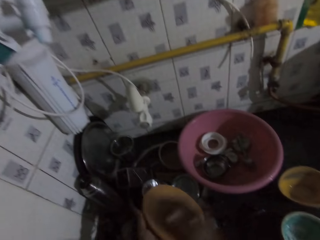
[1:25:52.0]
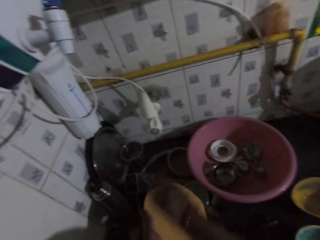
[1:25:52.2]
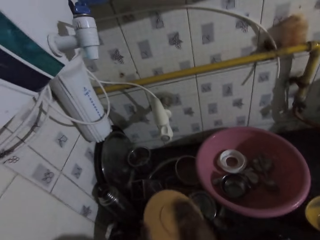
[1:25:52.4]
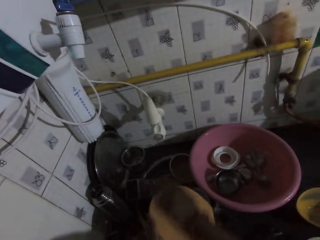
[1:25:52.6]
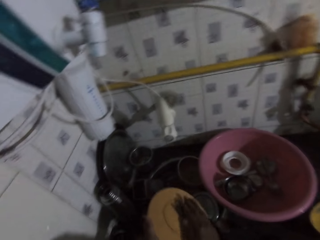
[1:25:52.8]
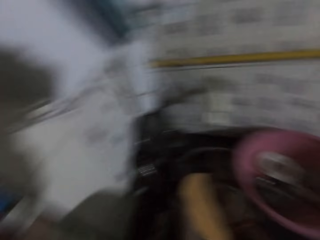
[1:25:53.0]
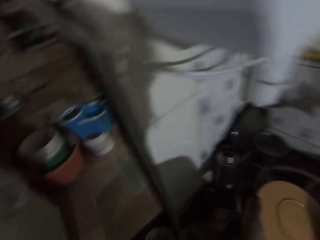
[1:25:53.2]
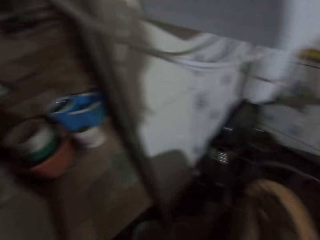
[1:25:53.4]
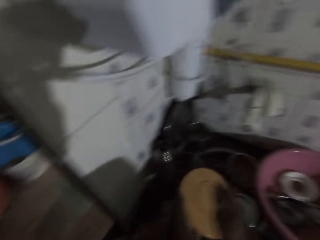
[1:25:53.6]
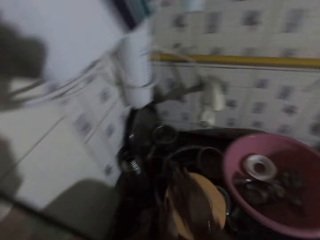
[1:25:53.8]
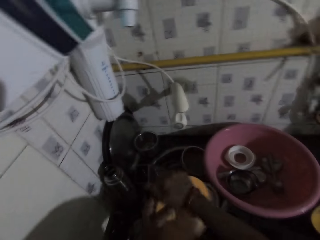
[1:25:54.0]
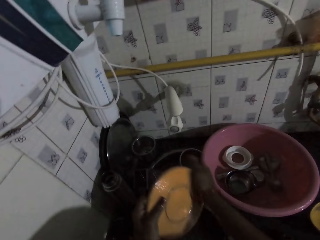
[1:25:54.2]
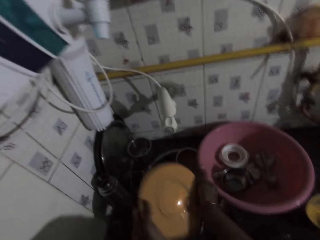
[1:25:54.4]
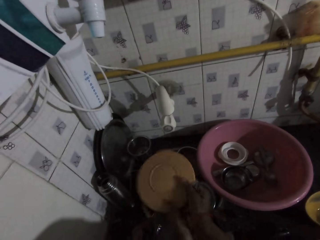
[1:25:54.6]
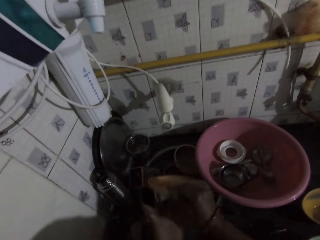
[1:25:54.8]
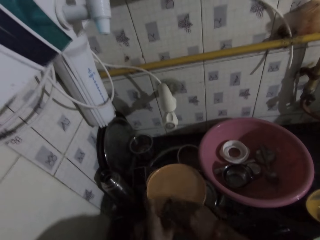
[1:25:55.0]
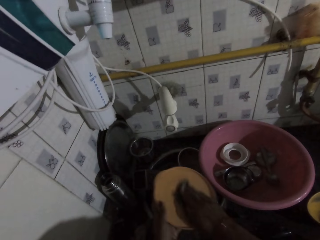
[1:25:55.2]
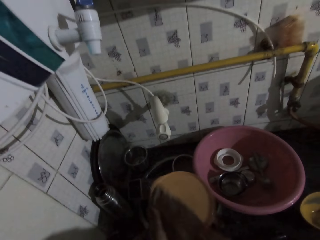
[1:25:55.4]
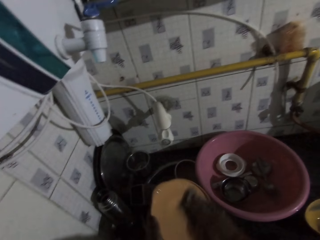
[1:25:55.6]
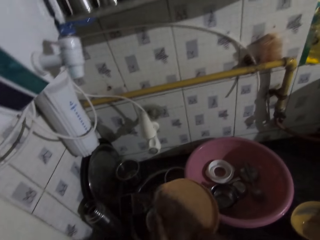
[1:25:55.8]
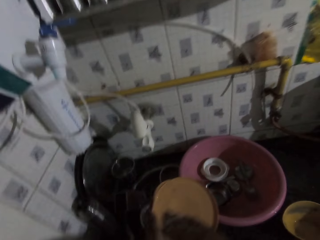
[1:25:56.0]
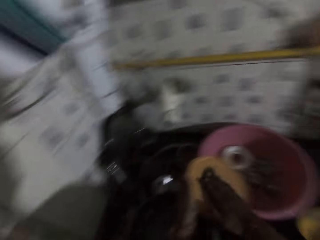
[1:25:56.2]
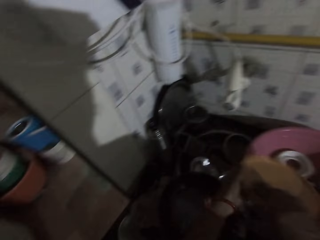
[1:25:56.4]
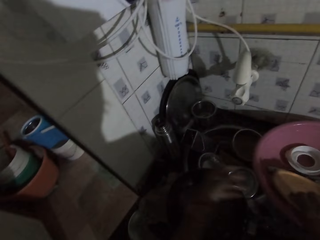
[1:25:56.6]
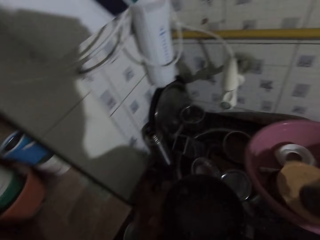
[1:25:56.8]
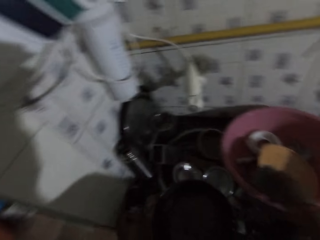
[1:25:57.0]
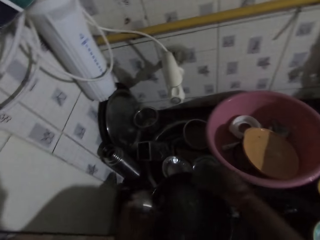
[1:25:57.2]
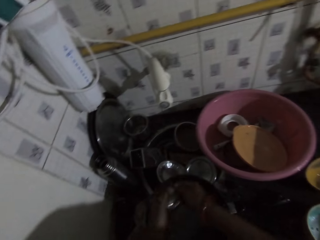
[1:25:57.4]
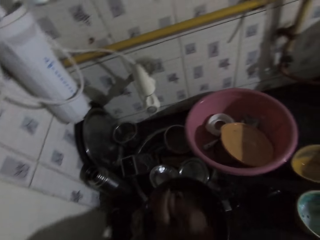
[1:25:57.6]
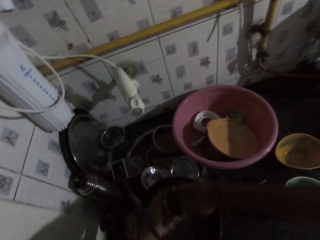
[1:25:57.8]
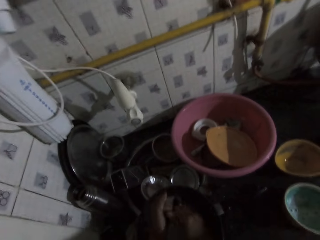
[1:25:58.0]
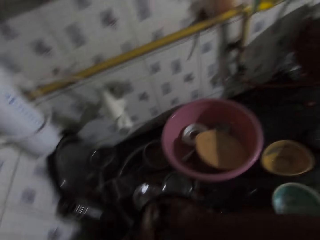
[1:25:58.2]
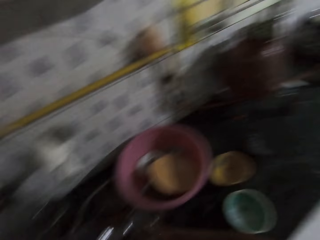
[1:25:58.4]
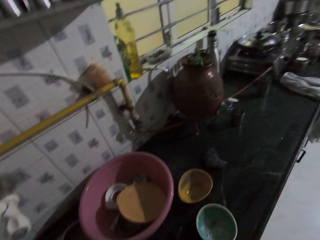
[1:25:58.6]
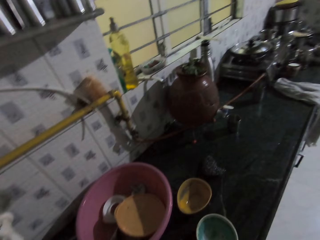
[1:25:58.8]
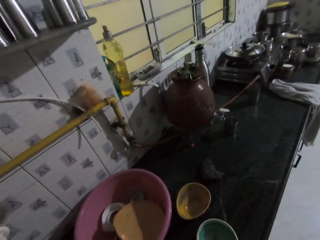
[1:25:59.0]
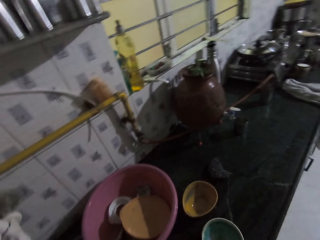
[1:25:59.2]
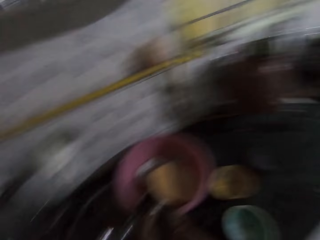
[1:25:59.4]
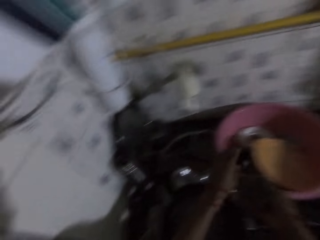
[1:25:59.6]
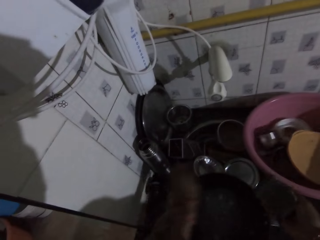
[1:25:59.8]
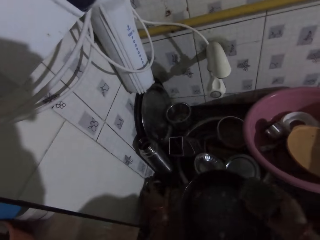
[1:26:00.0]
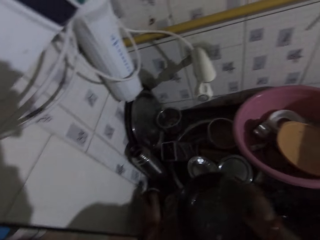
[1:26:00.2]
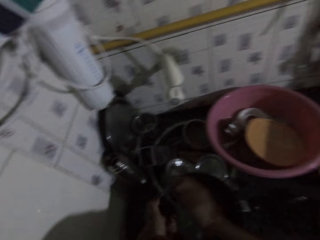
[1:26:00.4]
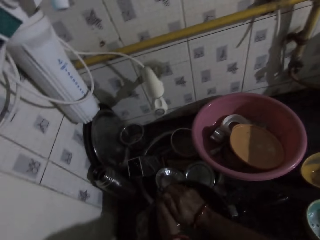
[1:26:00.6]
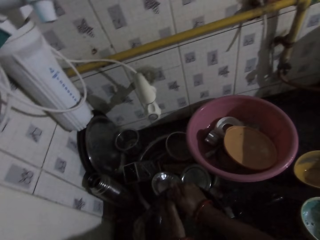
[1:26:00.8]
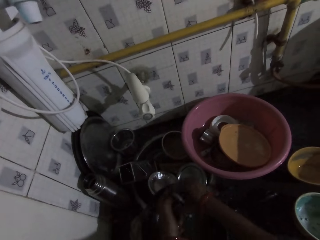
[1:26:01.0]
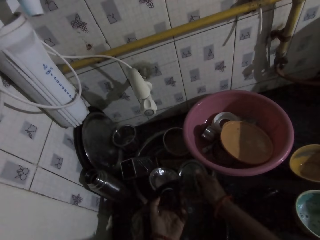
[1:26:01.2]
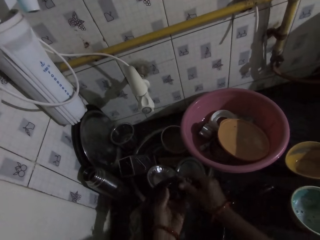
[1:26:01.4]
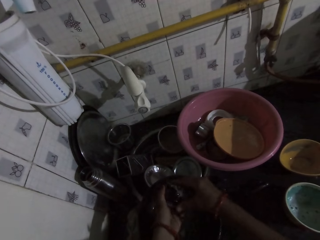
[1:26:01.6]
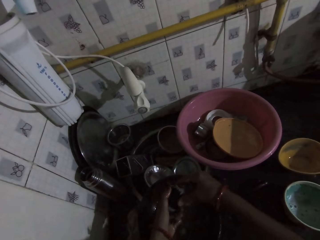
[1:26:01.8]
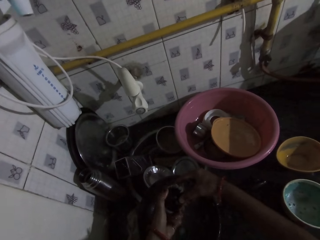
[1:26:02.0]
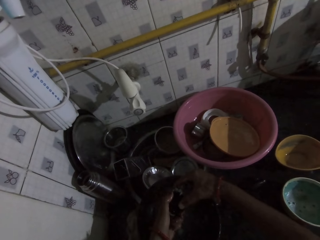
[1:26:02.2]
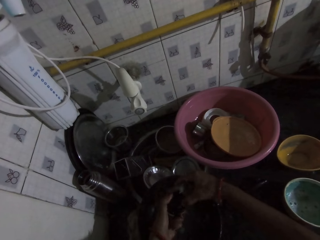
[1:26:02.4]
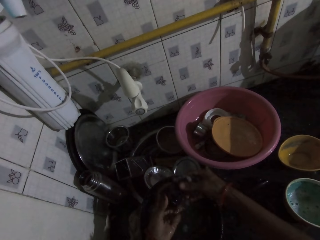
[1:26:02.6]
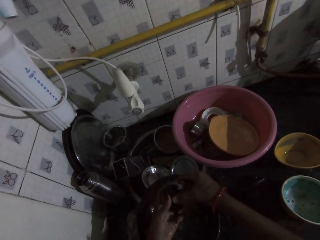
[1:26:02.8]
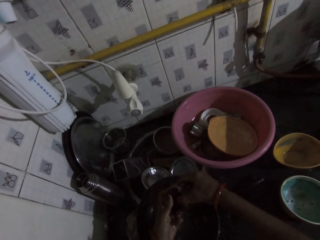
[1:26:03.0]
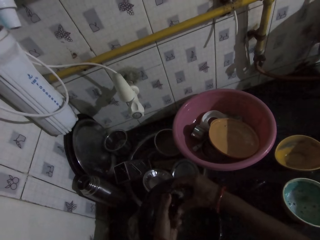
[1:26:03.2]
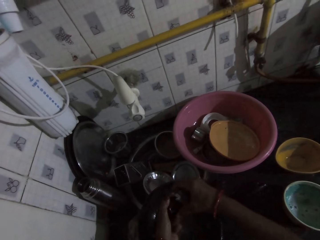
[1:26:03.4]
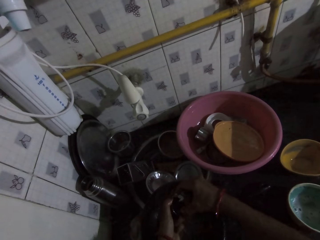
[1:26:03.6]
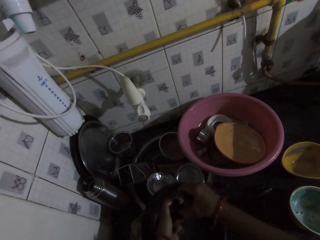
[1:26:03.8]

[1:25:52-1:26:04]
The camera wearer washes the plate in her left hand with the sponge in her right hand. She removes her left hand from the plate in both hands. She places the plate in the bowl on the slab with her right hand. She picks a stainless bottle lid from the plate on the slab with her left hand. She washes the stainless bottle lid in her left hand with the sponge in her right hand. She drops the stainless bottle lid in the bowl on the slab with her left hand. She picks a rubber bottle lid from the plate on the slab with her left hand. She washes the rubber bottle lid in her left hand with the sponge in her right hand.

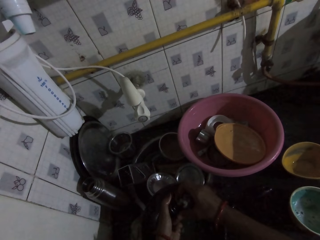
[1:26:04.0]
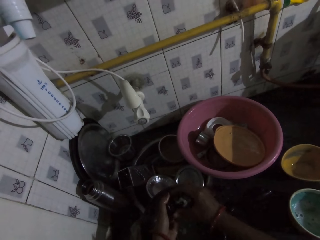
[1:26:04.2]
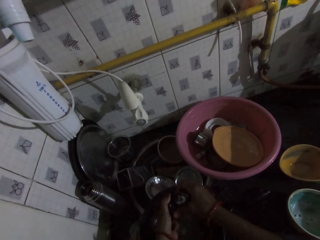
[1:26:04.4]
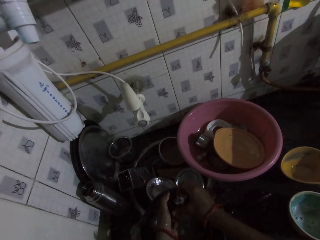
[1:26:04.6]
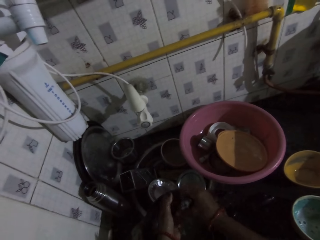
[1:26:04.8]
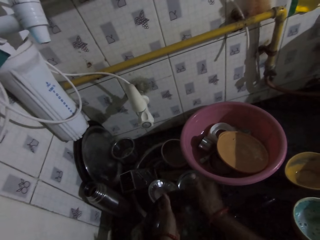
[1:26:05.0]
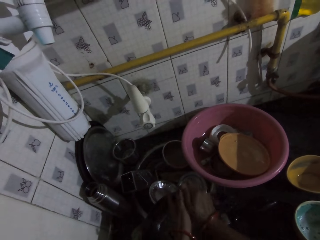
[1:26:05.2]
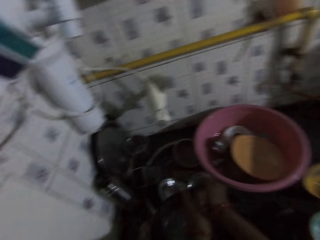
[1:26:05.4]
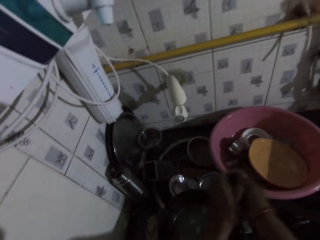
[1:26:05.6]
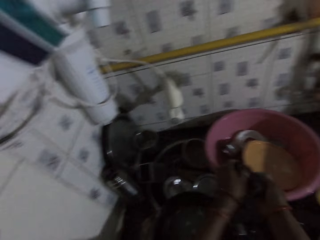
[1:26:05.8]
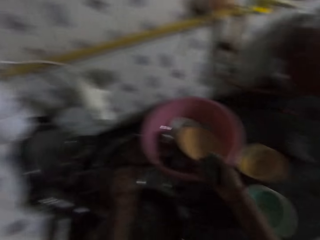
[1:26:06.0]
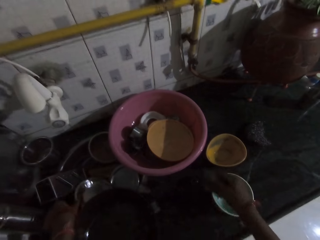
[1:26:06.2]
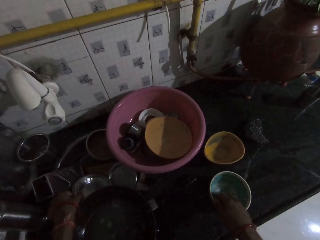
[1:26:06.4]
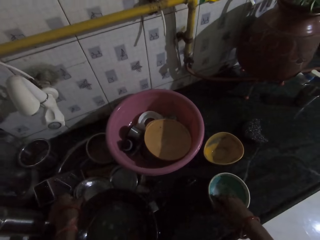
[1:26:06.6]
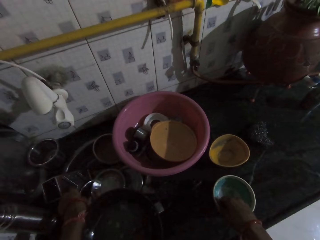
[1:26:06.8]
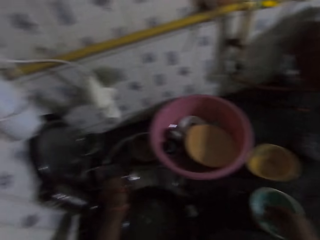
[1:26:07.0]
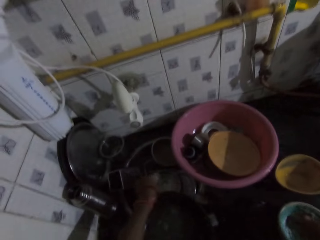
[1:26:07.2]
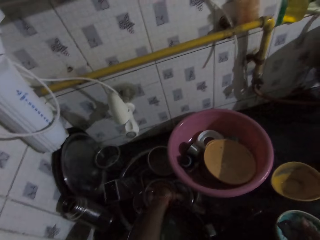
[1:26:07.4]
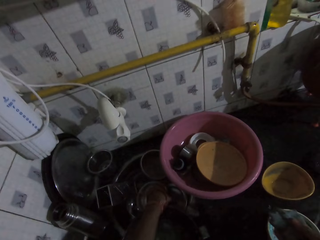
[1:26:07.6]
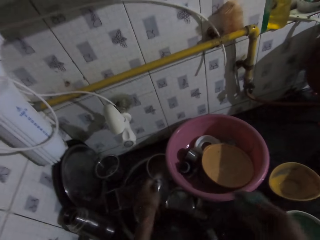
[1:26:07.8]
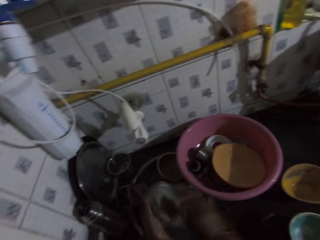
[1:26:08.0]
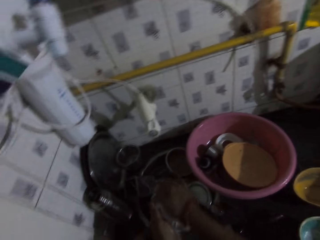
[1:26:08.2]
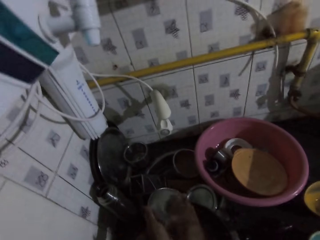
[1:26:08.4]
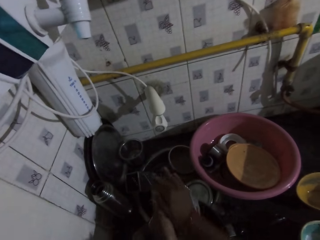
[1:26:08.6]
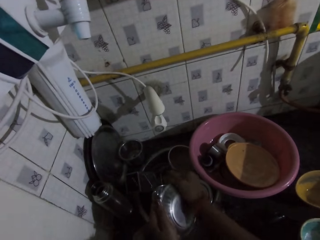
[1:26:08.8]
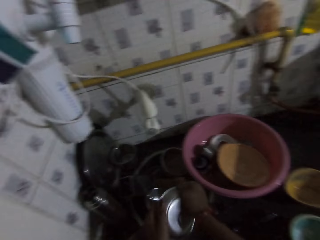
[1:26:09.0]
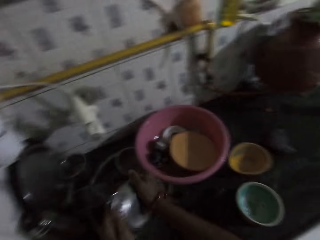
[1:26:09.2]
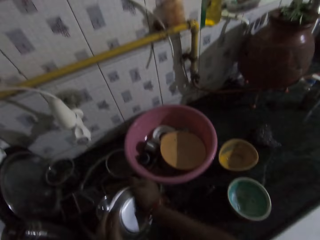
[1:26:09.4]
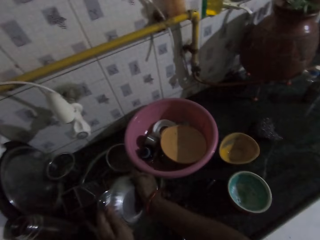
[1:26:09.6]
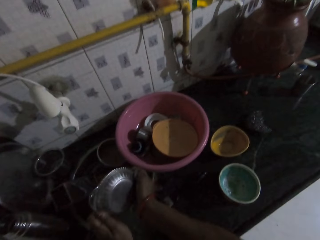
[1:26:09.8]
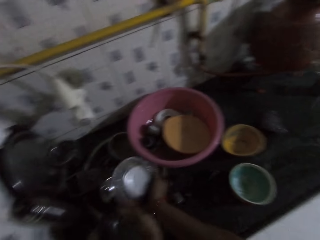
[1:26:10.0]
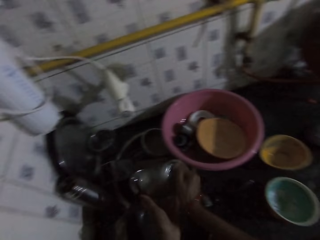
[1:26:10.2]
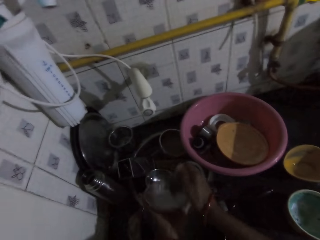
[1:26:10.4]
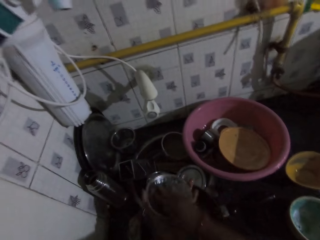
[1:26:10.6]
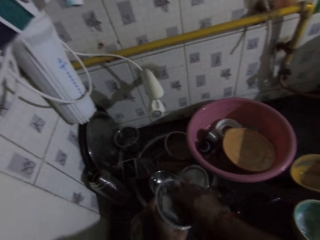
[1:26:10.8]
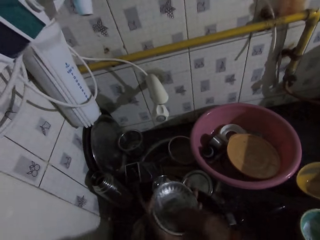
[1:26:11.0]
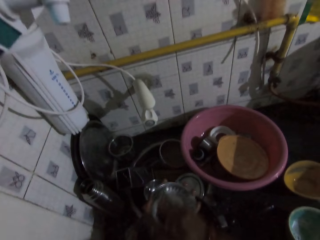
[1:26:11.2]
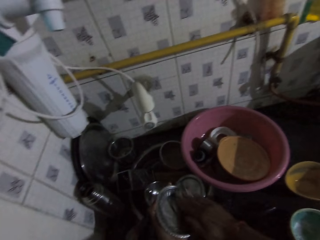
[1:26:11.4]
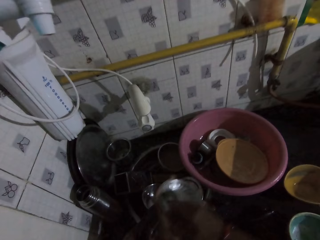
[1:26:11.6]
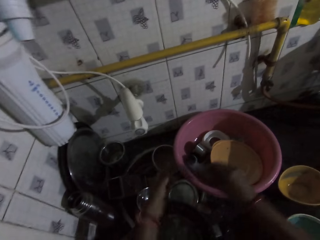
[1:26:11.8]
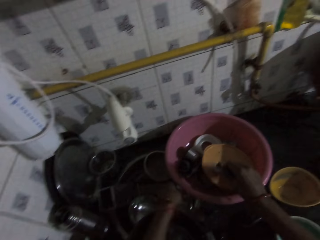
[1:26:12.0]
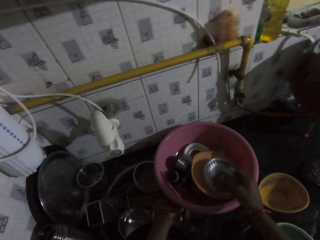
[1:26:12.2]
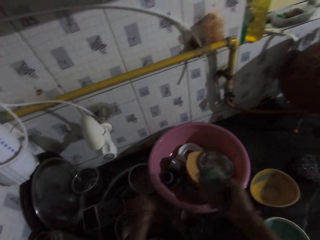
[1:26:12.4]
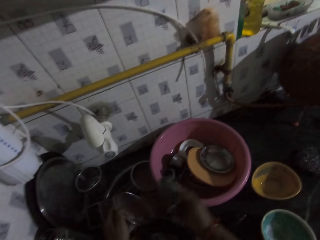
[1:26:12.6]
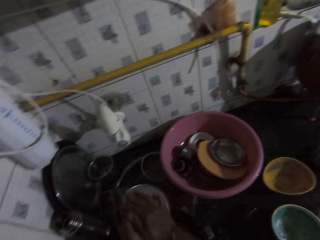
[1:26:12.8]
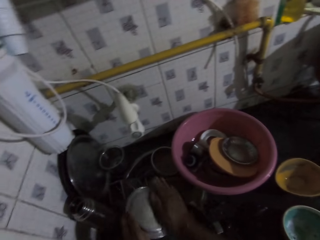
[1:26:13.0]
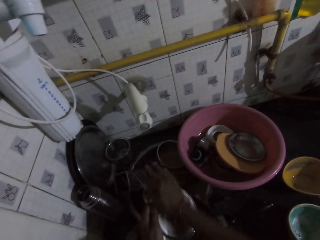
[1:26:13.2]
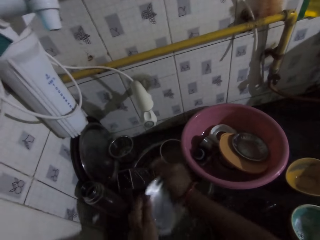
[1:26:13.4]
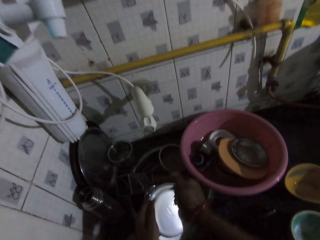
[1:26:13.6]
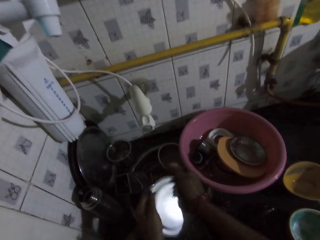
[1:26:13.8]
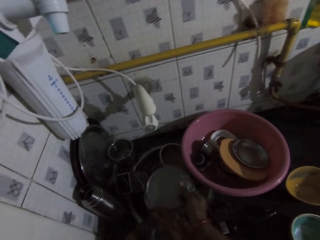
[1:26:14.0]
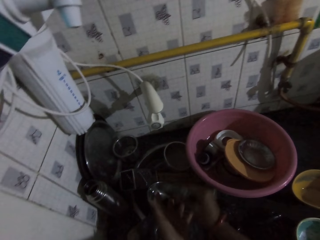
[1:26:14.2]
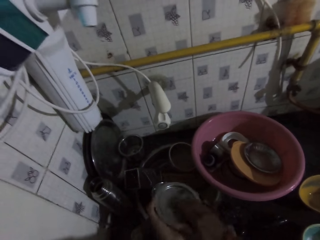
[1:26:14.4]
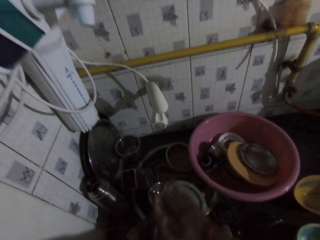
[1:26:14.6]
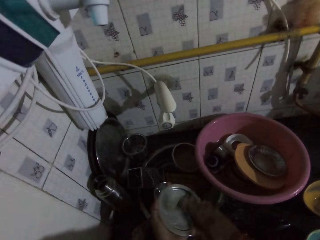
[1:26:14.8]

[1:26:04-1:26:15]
The camera wearer drops the rubber bottle lid in the bowl on the slab with both hands. She holds a stainless plate on the slab with her left hand. She dips the sponge in her right hand into the bowl of soap water on the slab. She removes her left hand from the stainless plate on the slab. She places the sponge on the soap. She picks the stainless plate from the slab with her left hand. She washes the stainless plate in her left hand with the sponge in her right hand. She removes her left hand from the stainless plate in both hands. She places the stainless plate in the bowl on the slab with her right hand. She picks the stainless plate from the slab with her left hand. She washes the stainless plate in her left hand with the sponge in her right hand.
